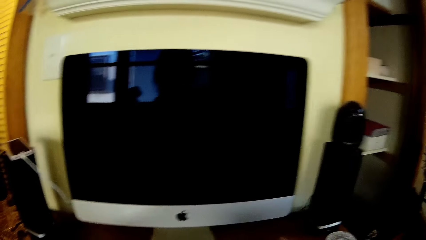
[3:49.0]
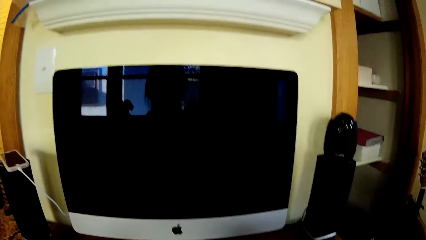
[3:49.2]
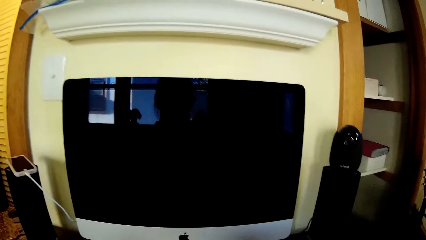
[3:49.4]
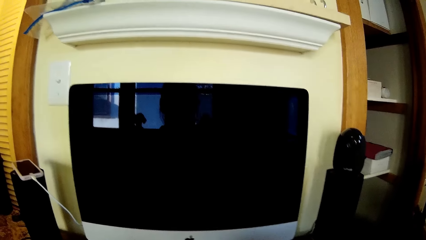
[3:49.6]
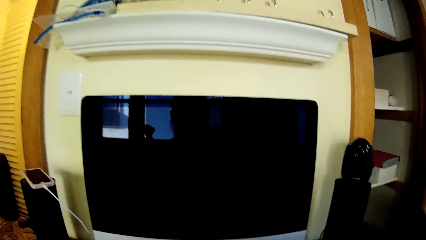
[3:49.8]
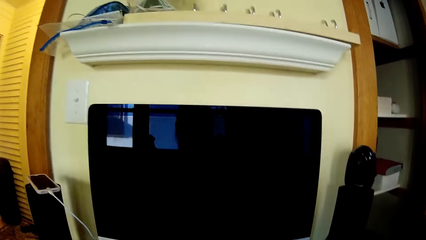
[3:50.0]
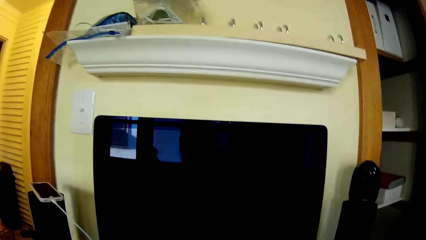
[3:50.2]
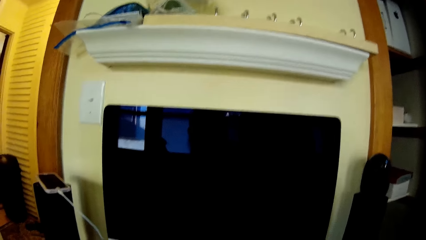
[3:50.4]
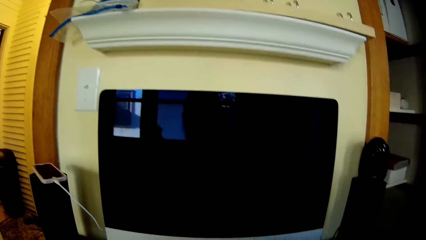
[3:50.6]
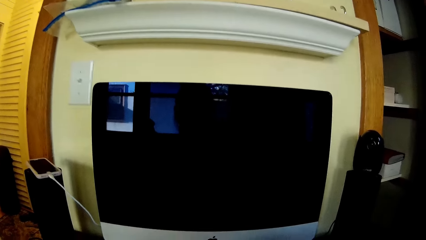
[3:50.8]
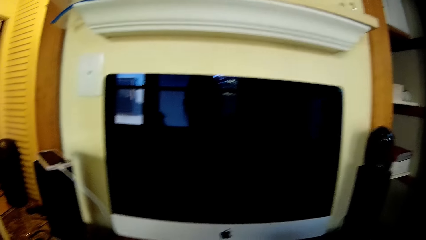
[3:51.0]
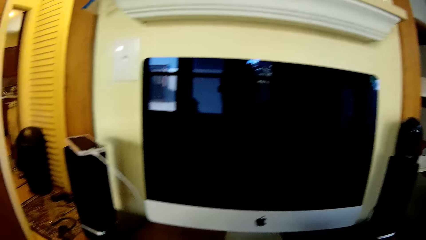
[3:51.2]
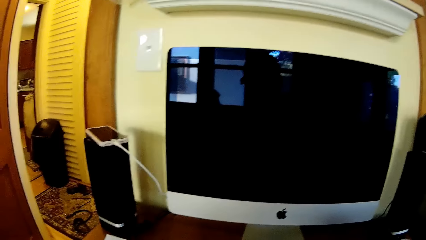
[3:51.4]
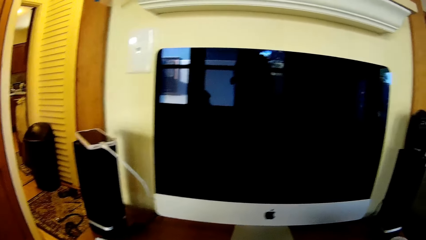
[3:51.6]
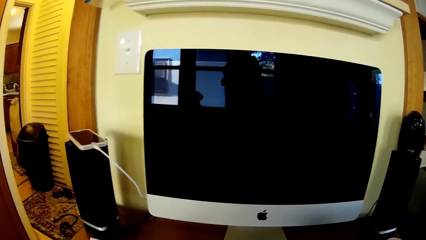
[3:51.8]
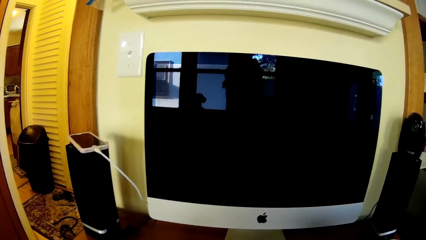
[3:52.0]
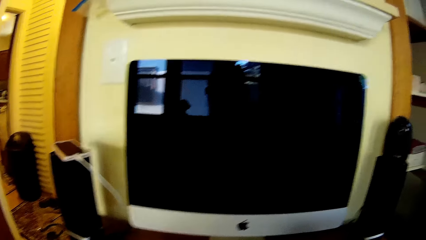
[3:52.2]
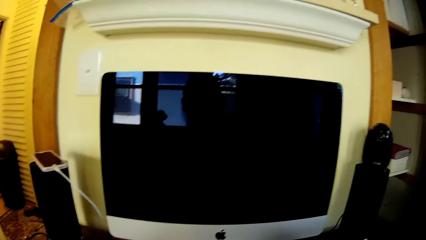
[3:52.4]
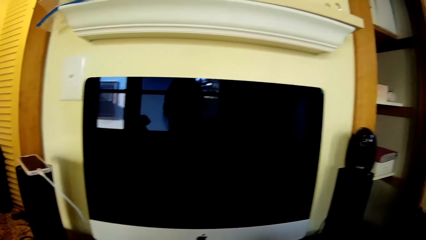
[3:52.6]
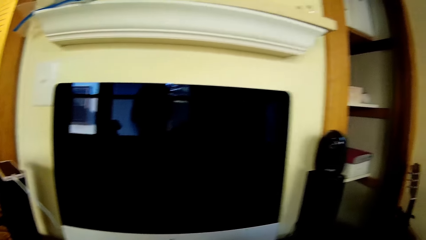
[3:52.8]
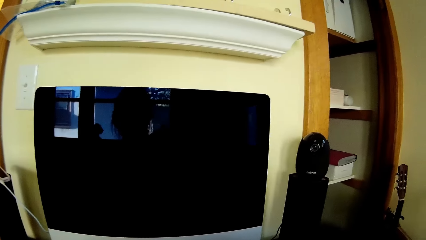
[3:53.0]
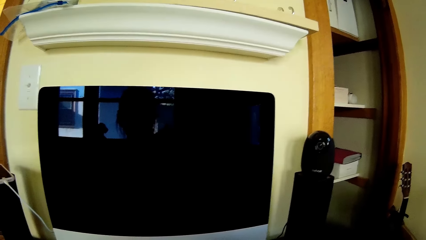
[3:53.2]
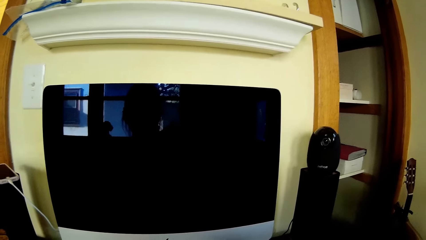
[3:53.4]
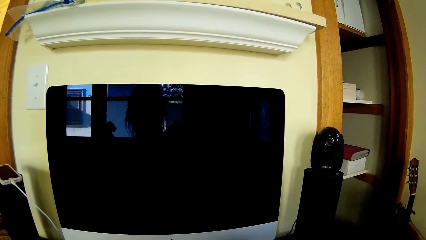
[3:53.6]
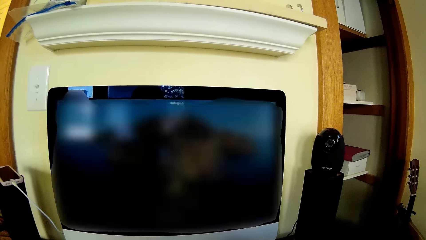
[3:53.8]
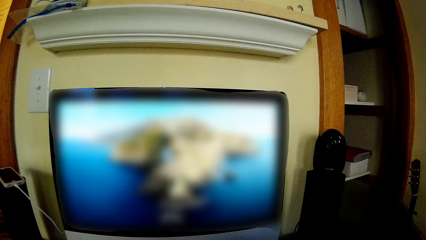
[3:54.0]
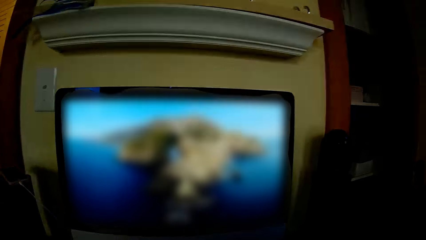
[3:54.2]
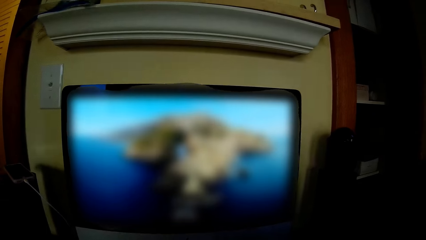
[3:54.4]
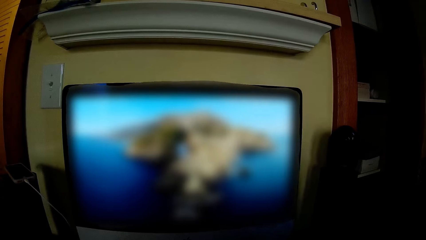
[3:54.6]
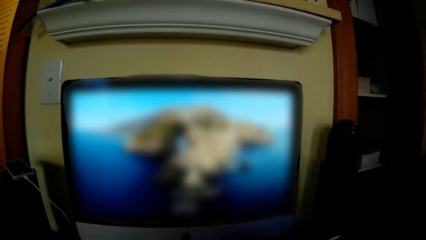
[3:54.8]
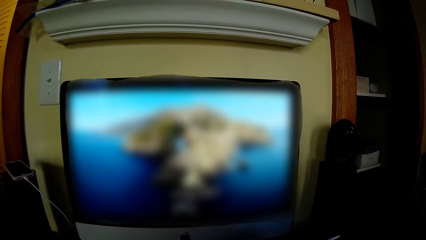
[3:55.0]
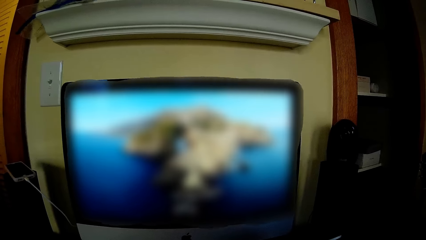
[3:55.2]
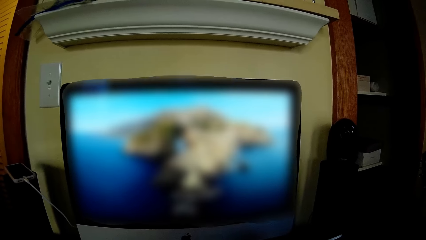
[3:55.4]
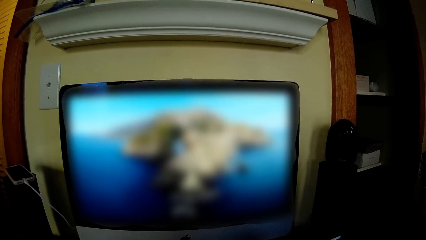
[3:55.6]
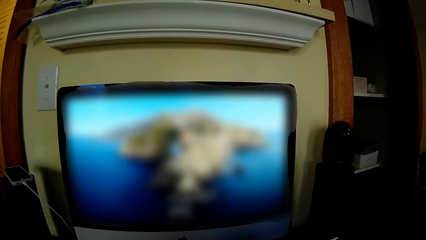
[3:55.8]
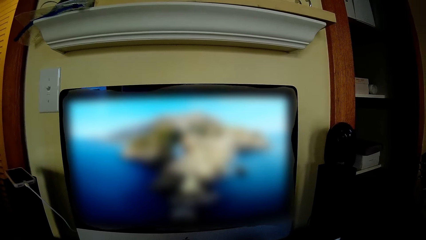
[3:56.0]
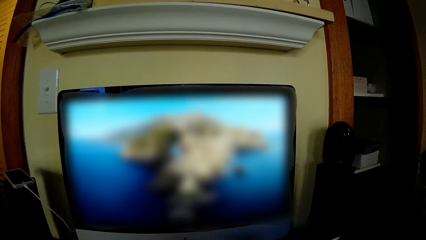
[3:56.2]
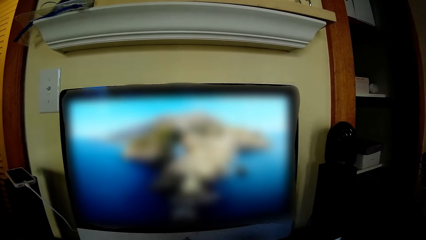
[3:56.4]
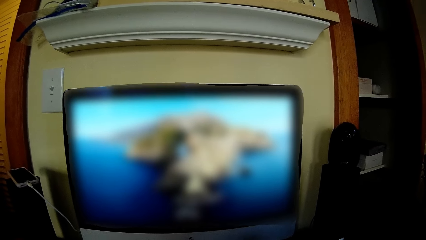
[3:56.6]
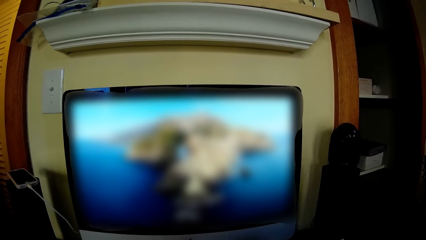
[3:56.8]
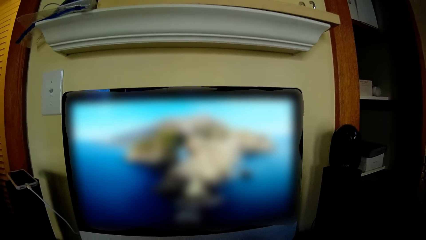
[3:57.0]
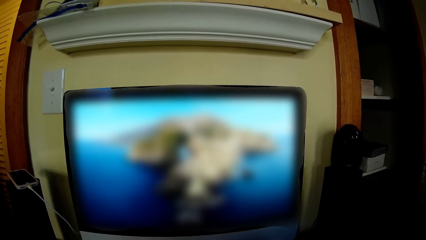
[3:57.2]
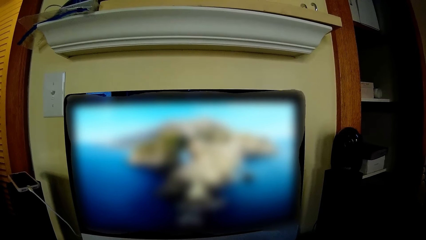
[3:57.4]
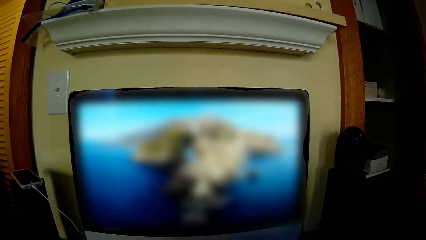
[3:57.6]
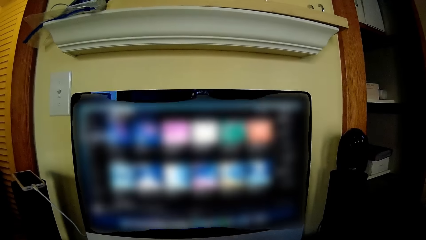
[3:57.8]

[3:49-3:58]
The camera wearer looks around. They operate a laptop with both hands.

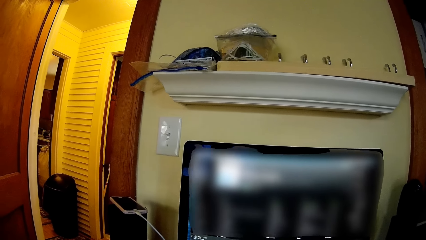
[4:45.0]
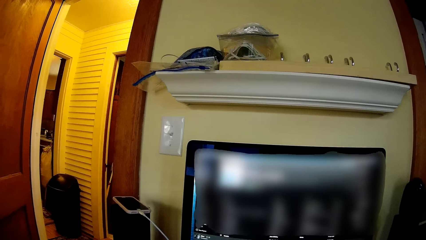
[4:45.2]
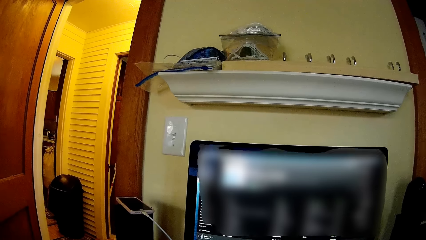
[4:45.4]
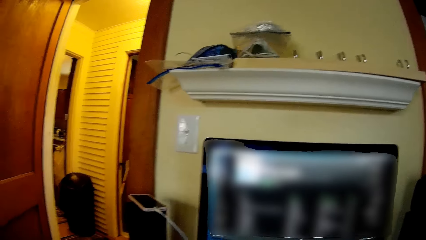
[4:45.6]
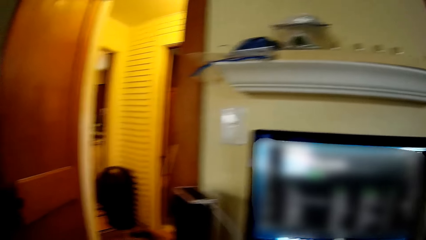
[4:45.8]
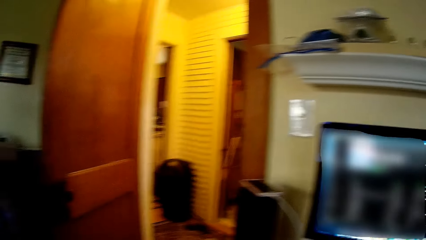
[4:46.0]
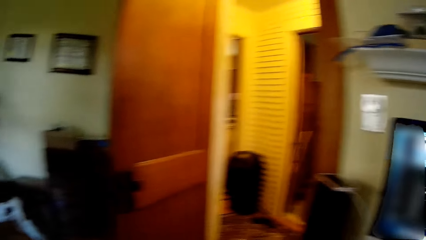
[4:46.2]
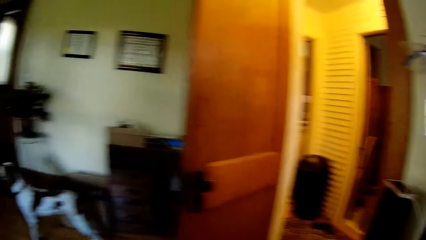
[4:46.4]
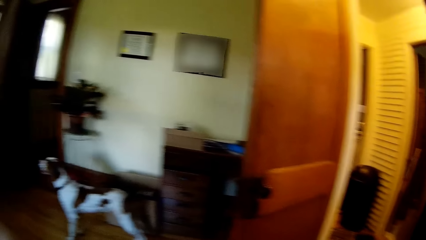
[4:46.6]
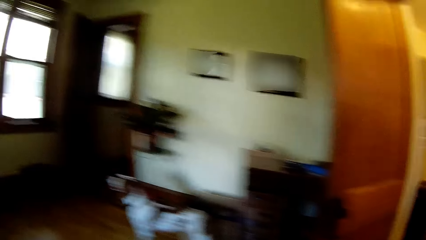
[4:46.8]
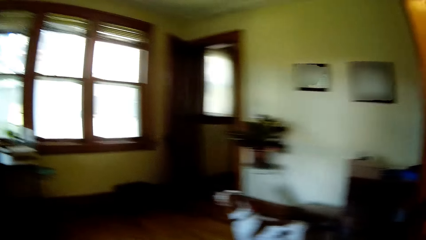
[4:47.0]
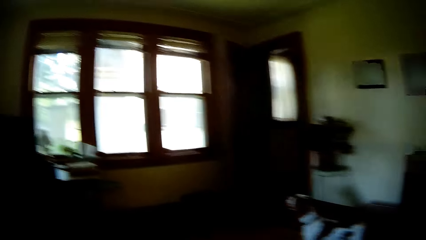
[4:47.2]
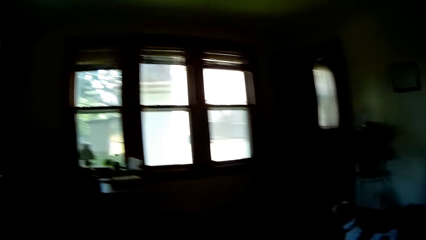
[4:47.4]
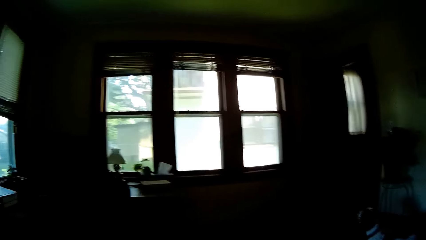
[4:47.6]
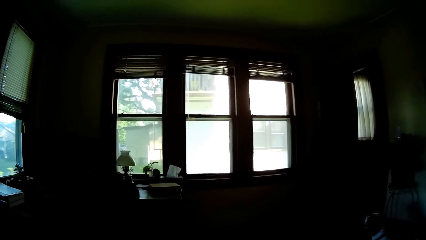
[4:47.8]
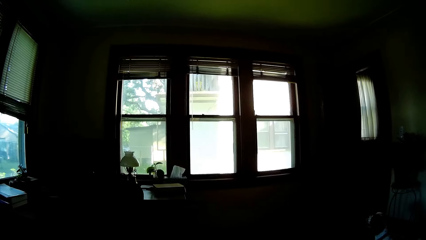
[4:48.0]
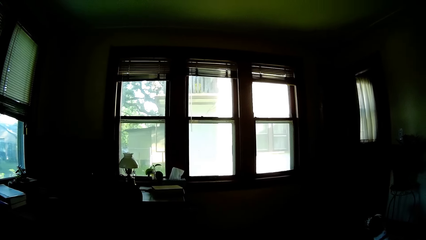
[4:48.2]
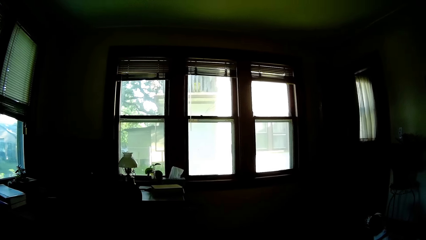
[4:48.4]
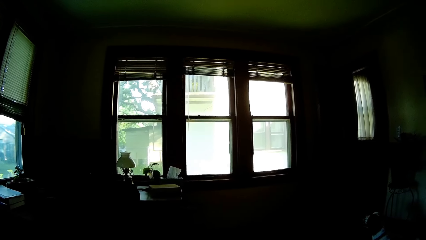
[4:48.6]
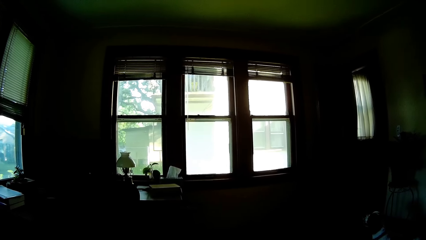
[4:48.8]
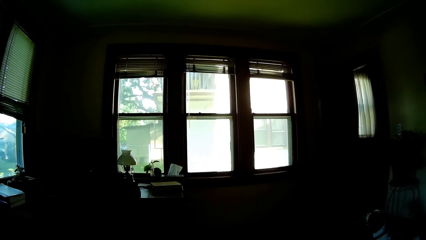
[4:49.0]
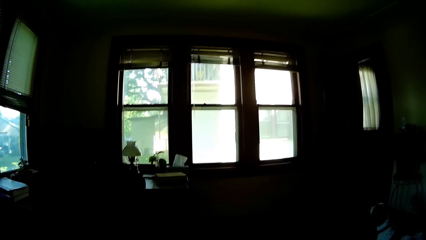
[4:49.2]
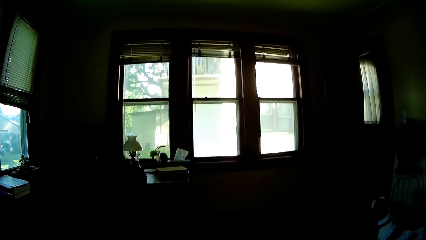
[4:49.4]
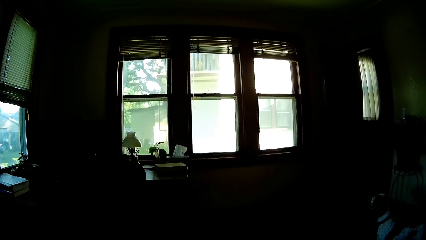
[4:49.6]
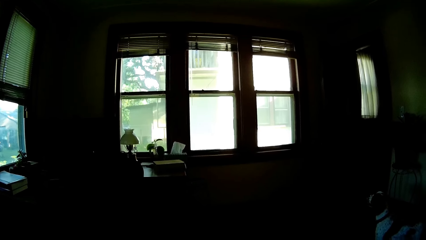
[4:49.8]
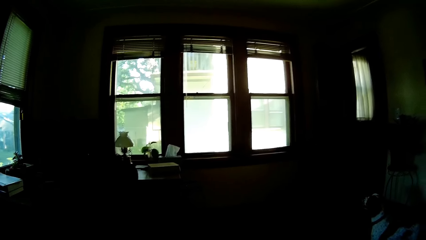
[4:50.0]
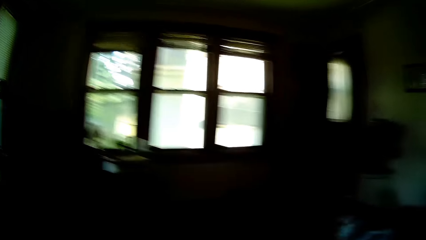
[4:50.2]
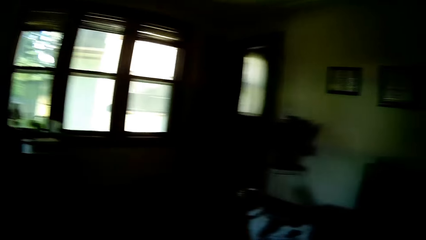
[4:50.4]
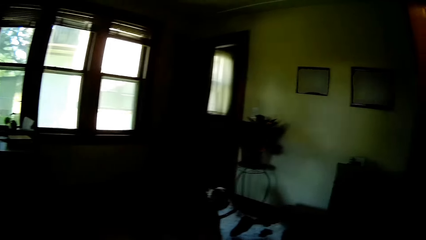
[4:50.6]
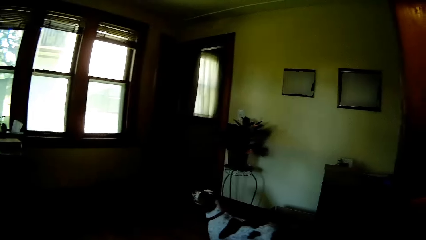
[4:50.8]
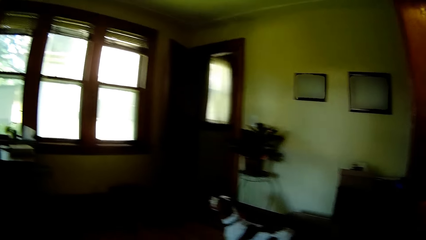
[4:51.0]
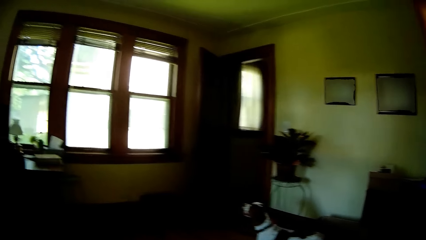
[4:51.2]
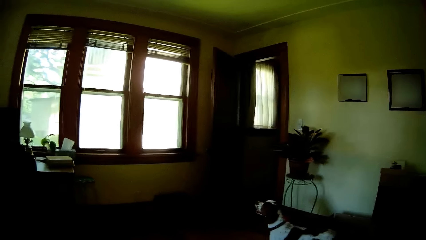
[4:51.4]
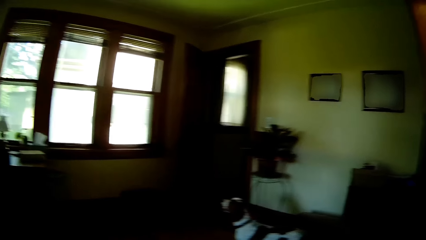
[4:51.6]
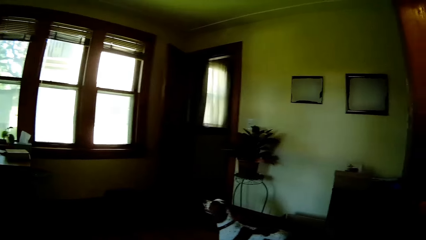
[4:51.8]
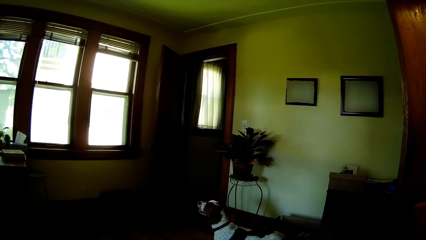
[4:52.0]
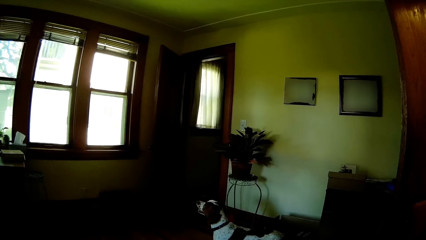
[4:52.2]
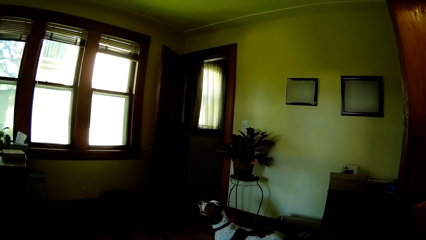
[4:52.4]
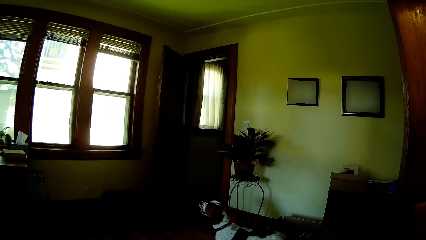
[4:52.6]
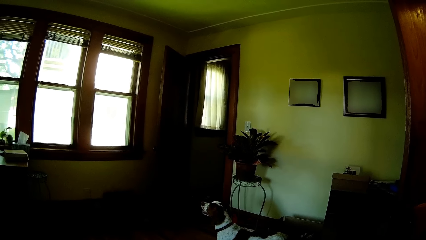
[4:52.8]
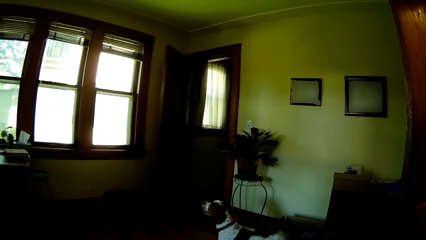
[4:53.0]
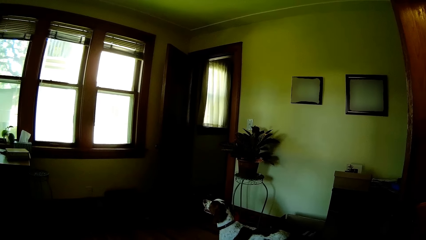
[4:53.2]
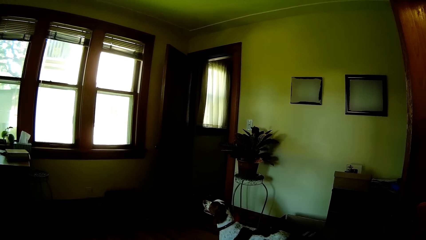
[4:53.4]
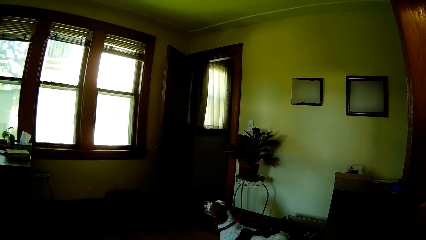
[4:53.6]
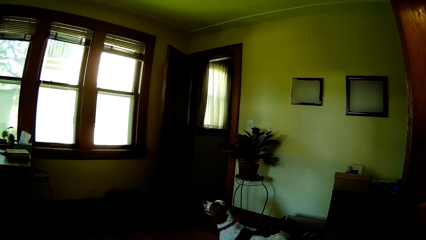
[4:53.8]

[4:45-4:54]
The camera wearer looks aside.
